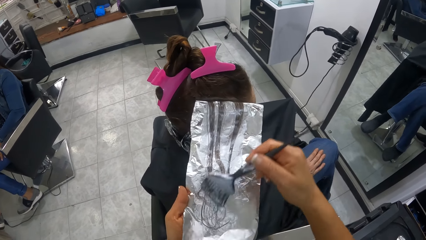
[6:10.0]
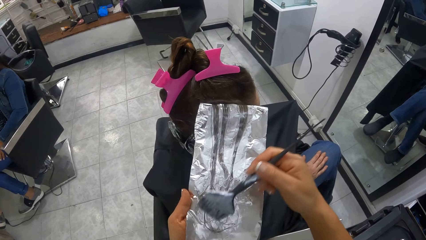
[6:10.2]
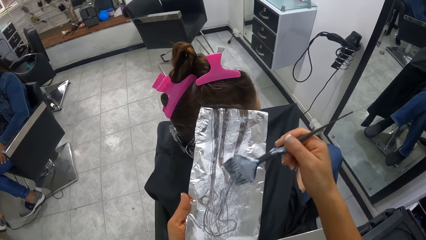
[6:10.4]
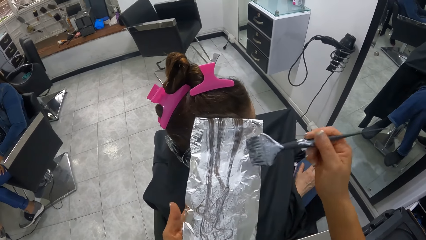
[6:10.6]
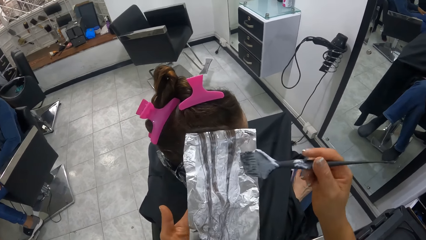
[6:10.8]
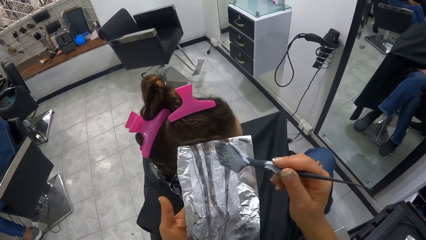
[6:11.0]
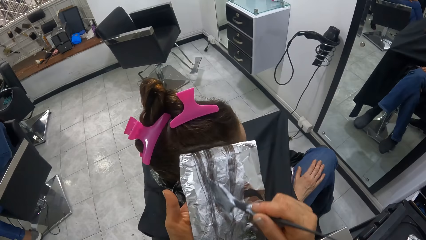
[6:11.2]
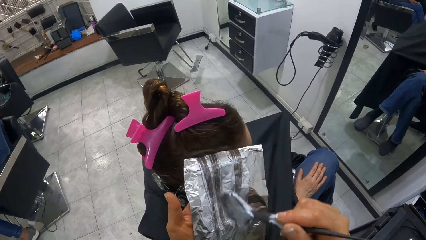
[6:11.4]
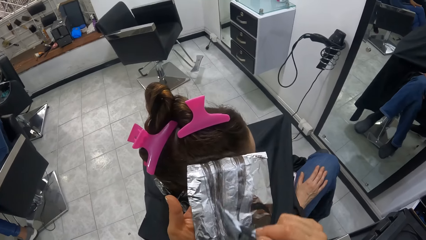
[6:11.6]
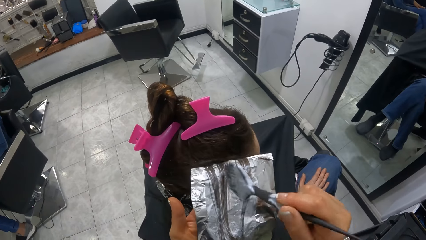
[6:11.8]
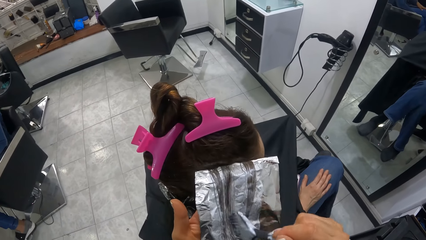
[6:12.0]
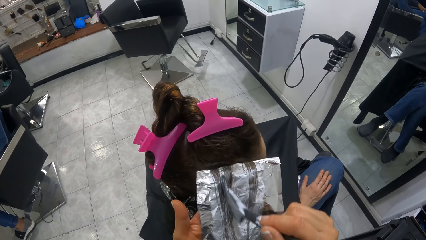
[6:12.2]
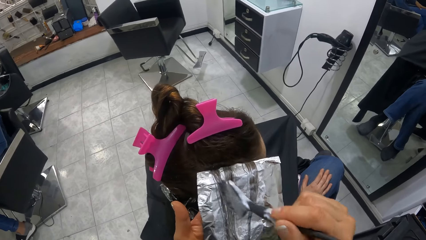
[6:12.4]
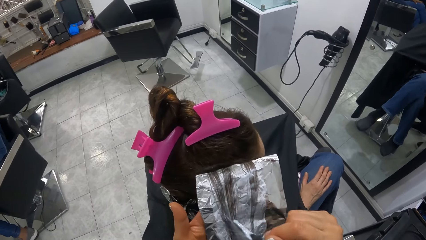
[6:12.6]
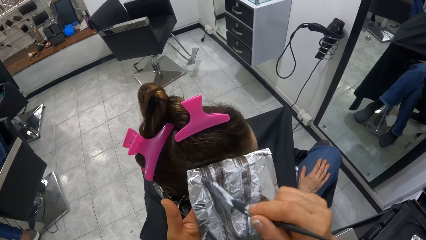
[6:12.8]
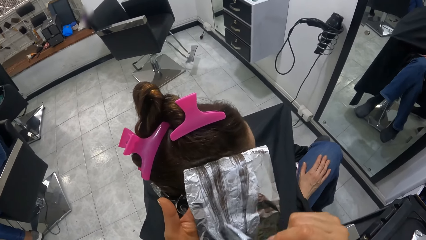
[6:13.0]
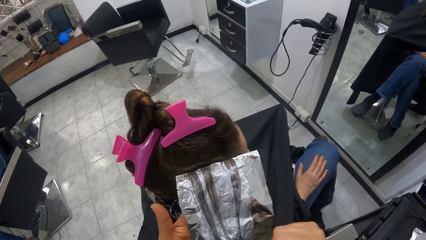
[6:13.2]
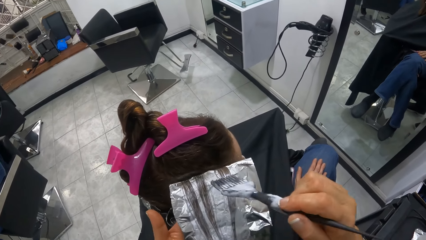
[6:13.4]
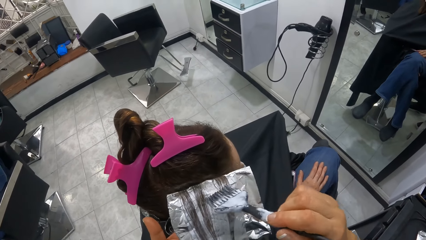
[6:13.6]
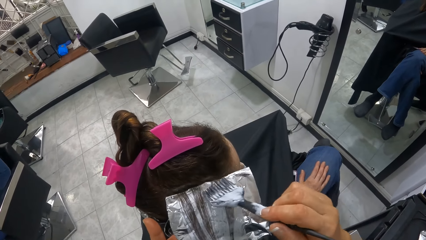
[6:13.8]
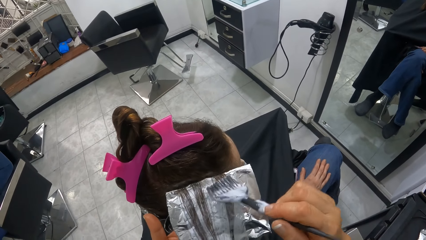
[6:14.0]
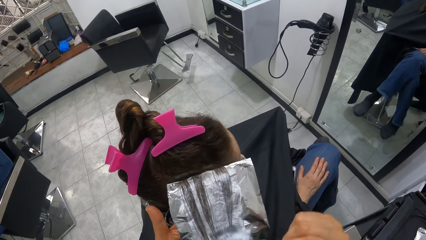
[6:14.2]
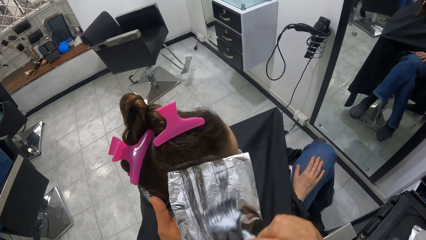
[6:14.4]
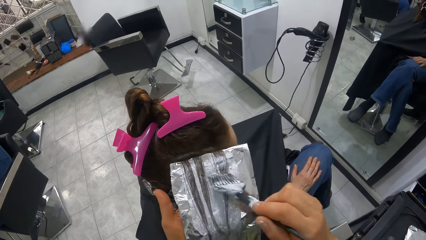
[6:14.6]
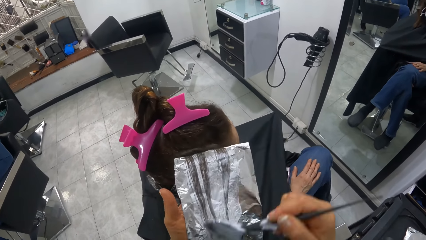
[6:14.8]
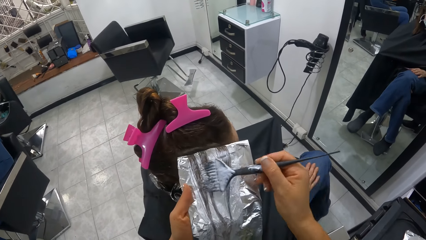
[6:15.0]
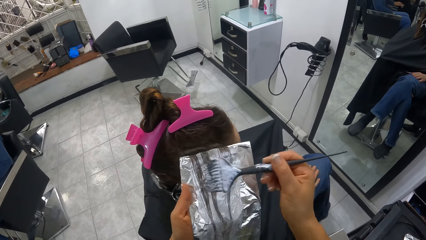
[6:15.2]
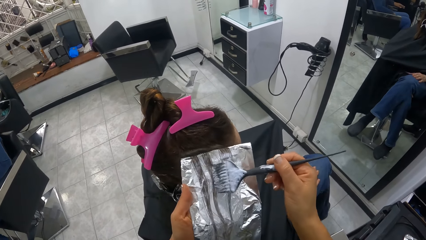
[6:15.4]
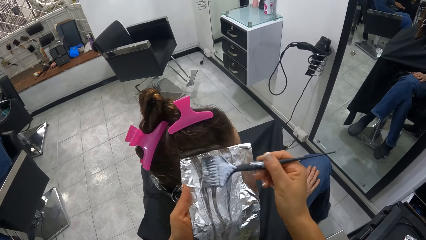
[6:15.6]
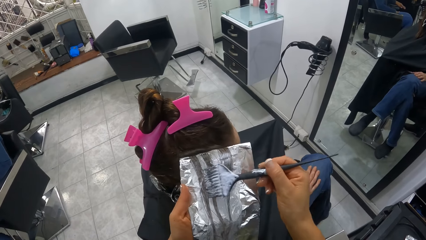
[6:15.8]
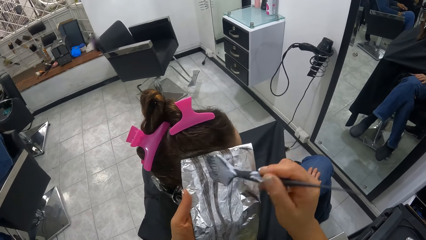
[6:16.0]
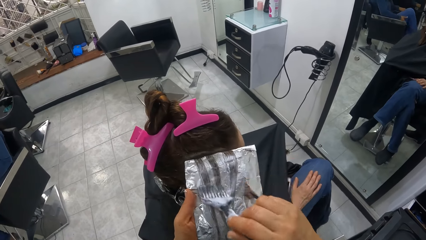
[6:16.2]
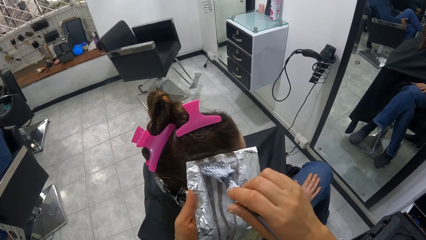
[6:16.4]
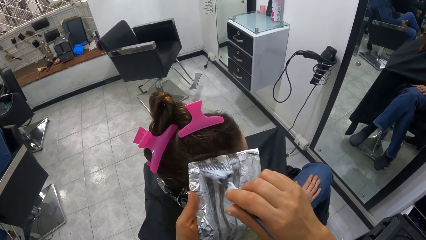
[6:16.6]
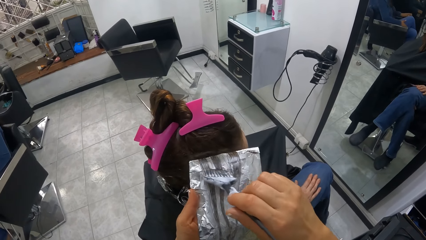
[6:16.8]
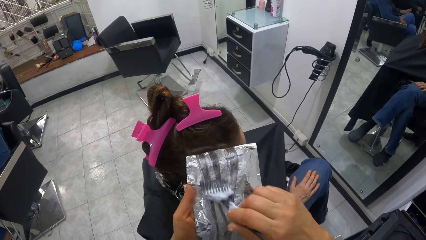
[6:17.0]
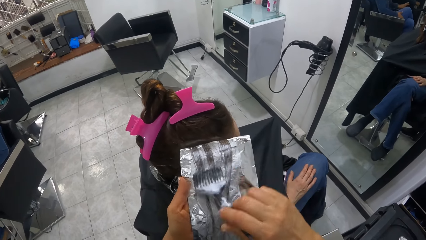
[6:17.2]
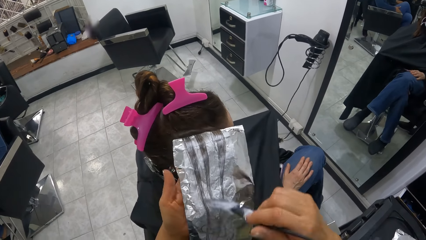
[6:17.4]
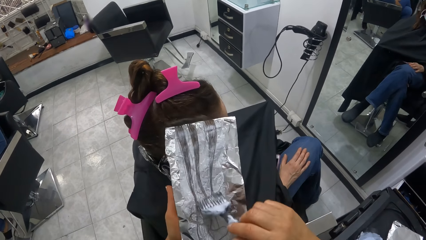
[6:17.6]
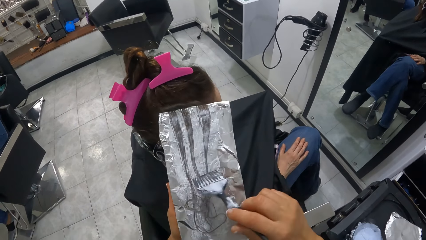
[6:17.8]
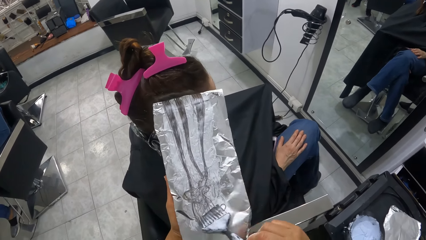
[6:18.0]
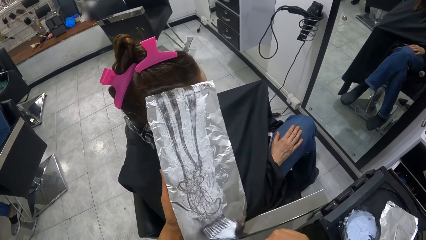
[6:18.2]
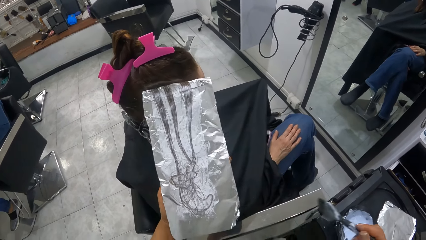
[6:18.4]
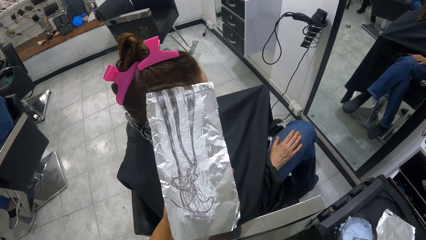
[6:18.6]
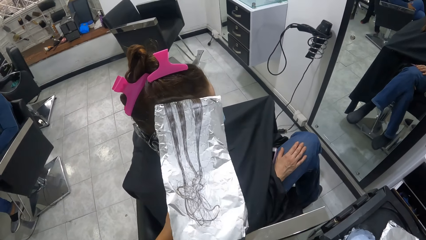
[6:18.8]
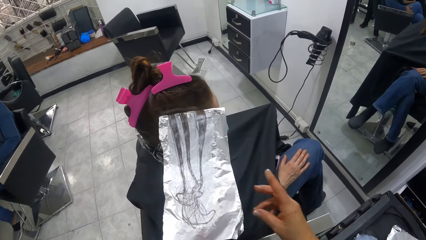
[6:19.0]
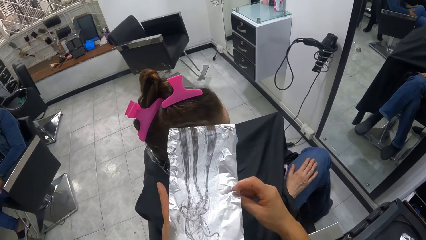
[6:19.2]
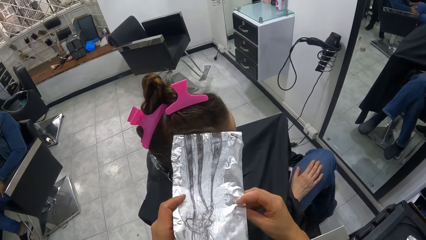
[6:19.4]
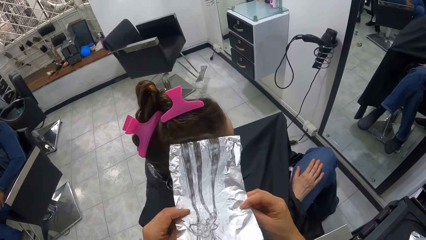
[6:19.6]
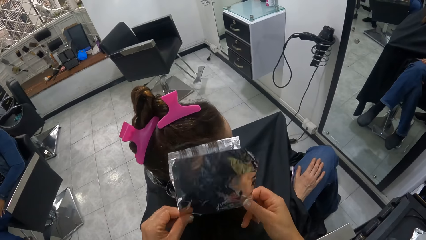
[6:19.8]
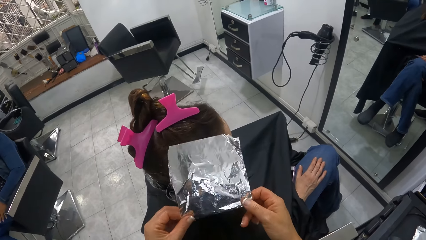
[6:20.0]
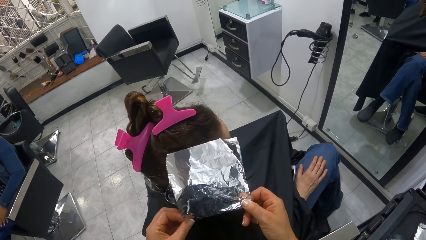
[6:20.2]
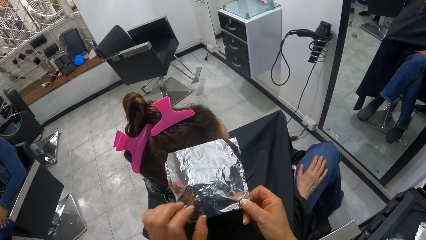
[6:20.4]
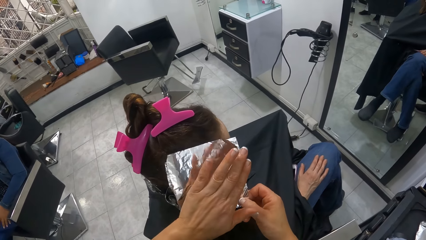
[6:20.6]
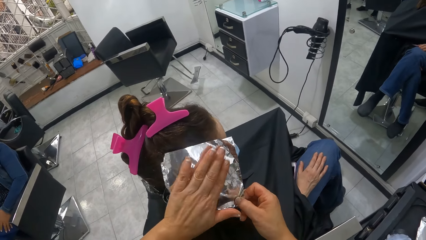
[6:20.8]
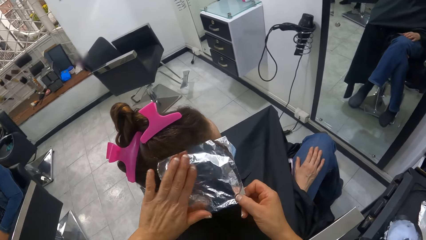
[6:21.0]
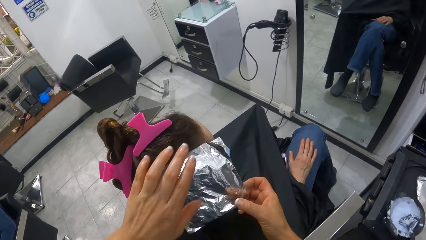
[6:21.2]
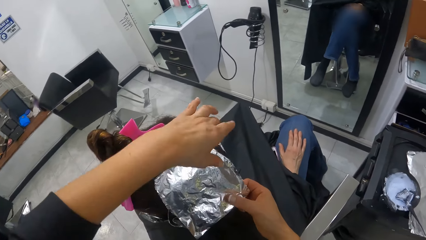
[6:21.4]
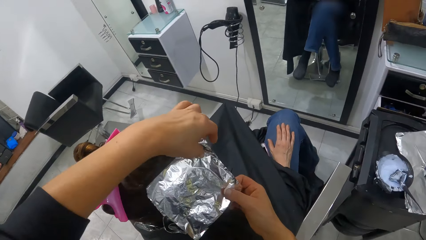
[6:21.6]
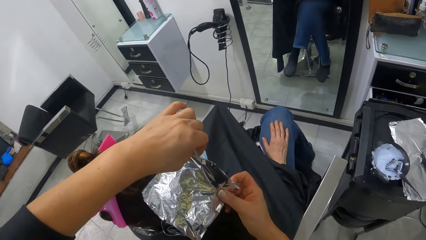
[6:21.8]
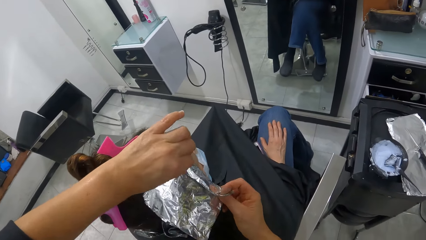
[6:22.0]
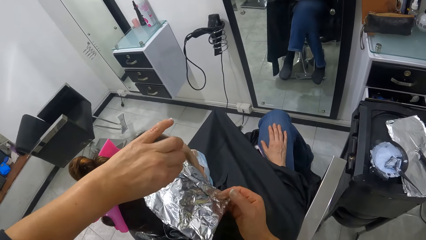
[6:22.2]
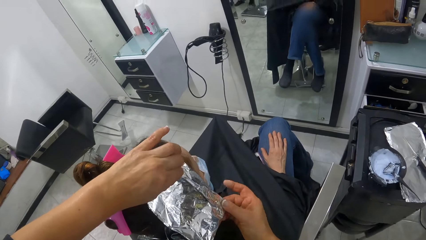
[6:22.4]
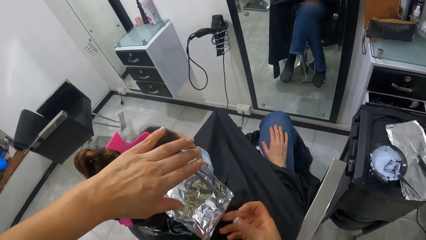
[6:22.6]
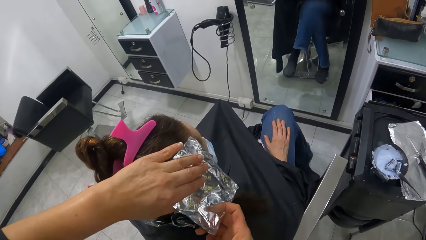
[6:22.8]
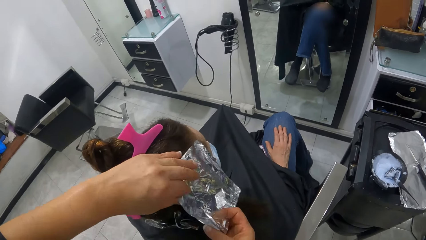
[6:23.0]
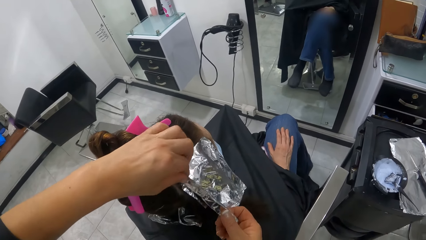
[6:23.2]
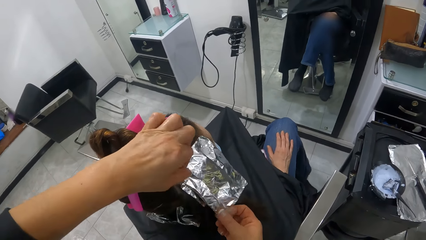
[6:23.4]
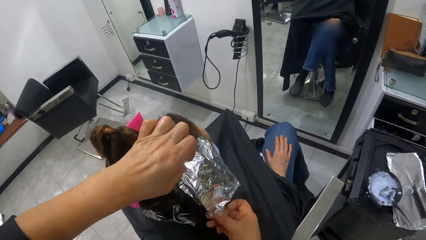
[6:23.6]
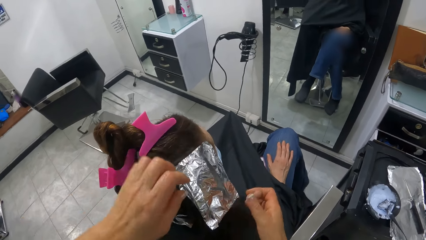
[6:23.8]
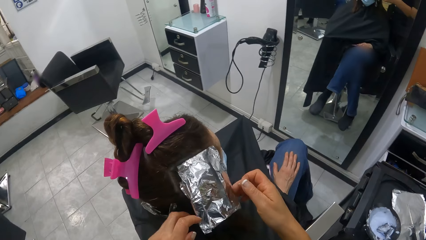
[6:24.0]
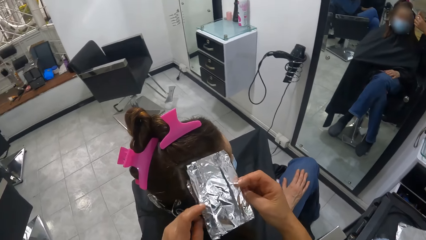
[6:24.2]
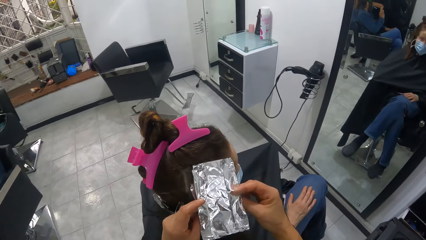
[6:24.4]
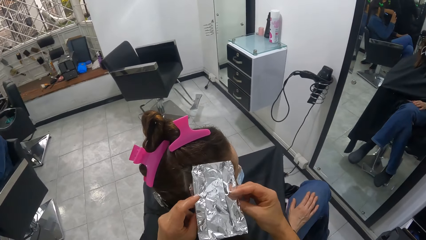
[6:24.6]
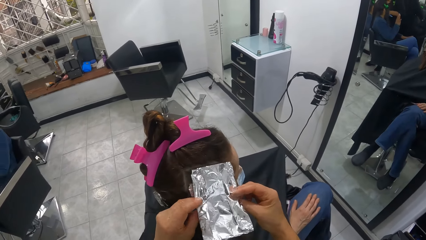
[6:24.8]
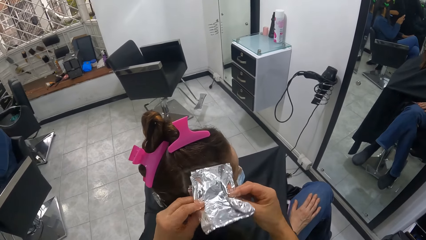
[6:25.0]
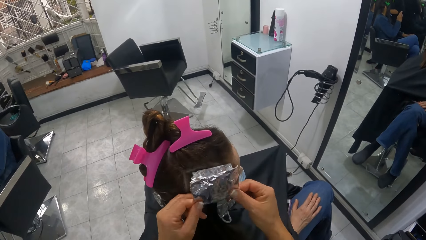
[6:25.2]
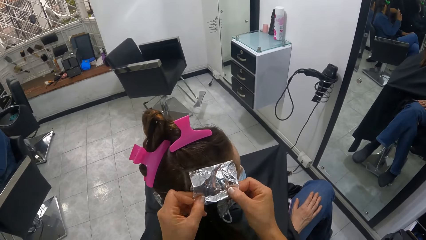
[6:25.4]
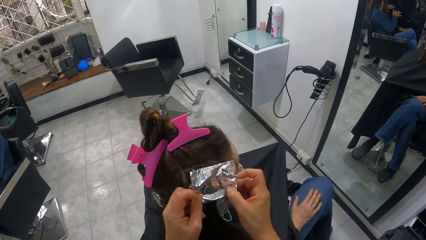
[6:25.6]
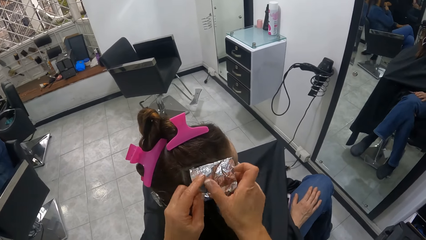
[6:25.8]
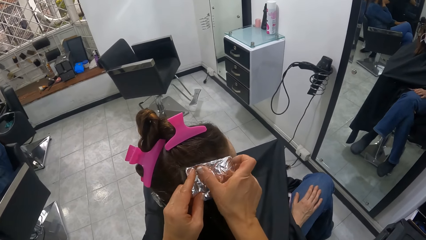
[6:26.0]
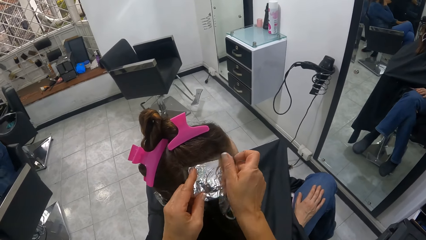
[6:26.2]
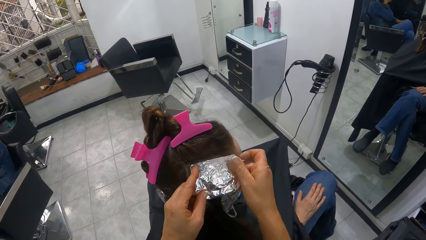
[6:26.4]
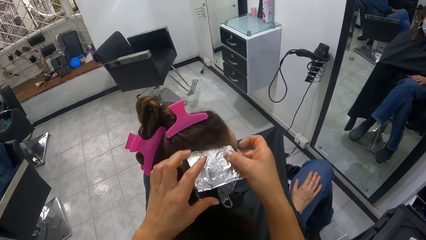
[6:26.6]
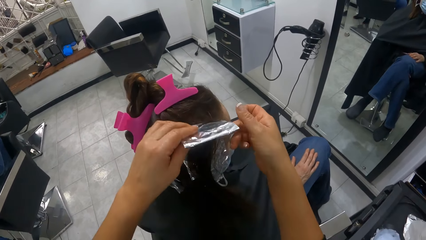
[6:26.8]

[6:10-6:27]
The camera wearer drops the brush into the hair highlighter bowl on the trolley. They wrap the foil on the tail of the comb. They fold the silver paper.
